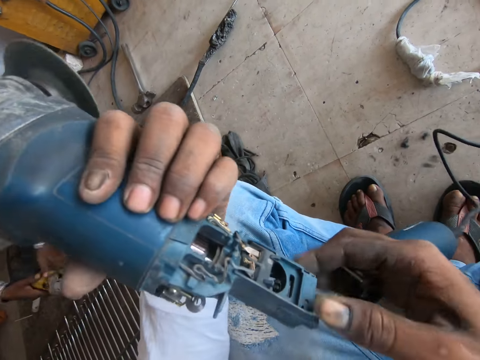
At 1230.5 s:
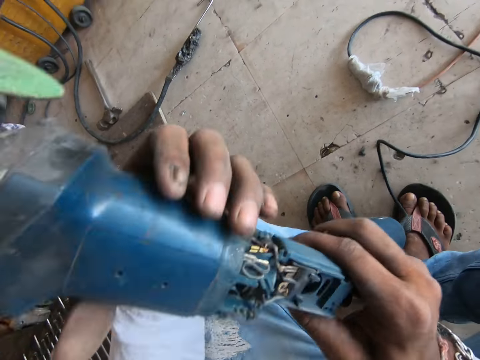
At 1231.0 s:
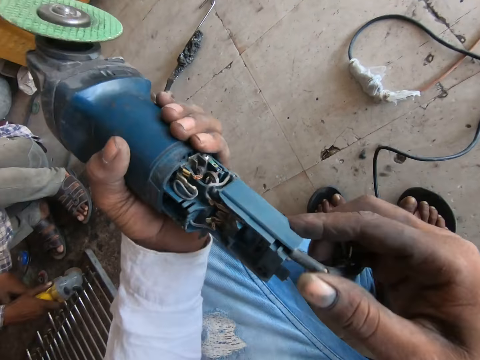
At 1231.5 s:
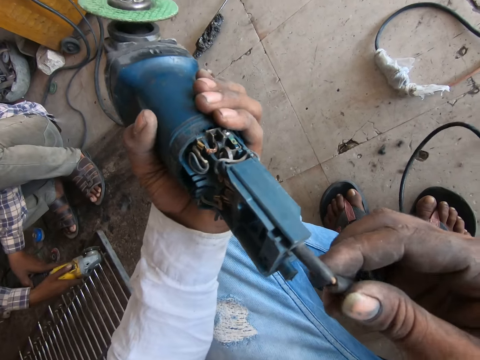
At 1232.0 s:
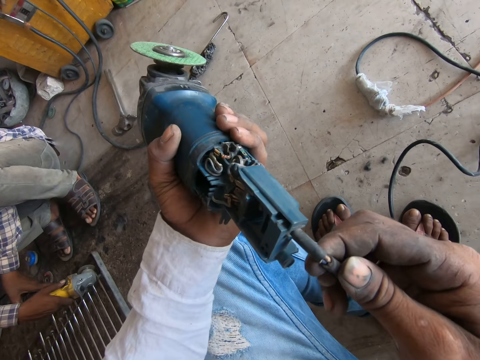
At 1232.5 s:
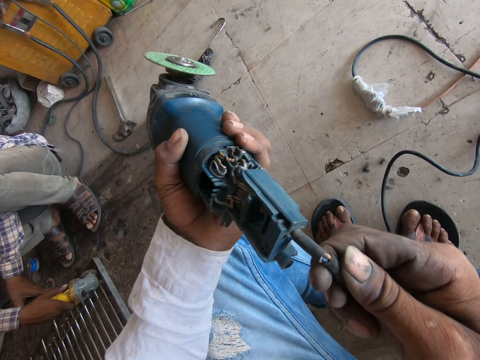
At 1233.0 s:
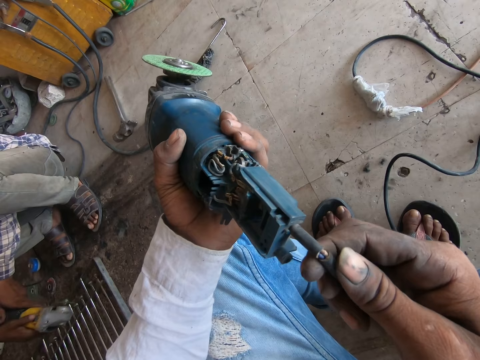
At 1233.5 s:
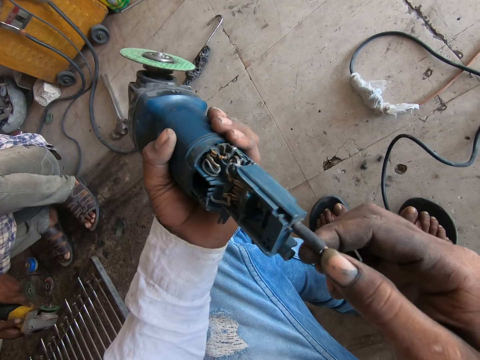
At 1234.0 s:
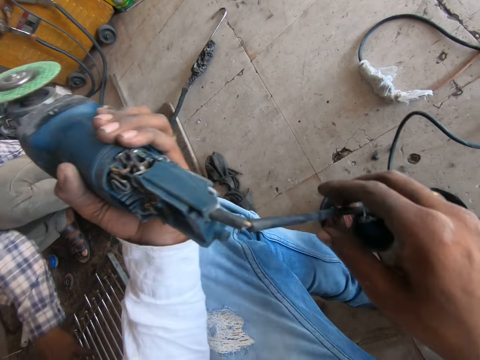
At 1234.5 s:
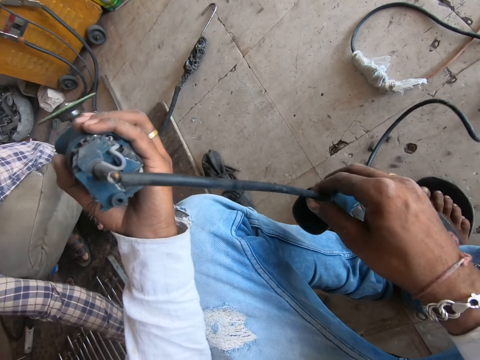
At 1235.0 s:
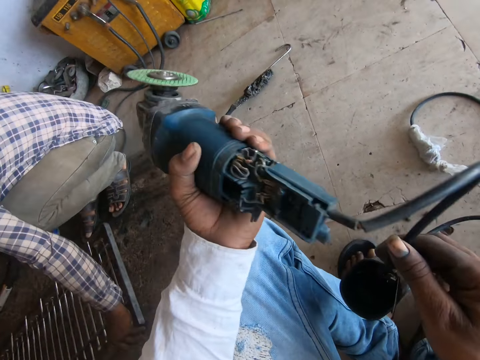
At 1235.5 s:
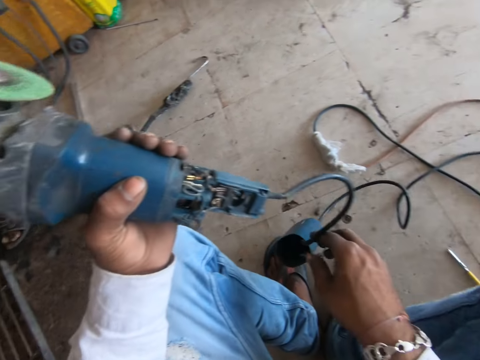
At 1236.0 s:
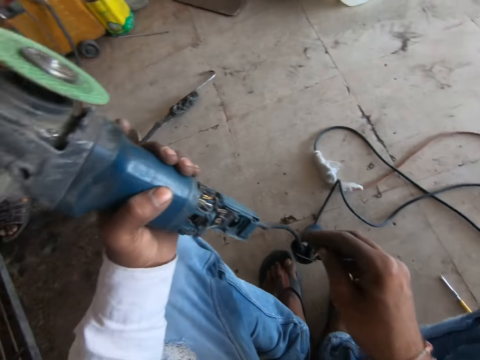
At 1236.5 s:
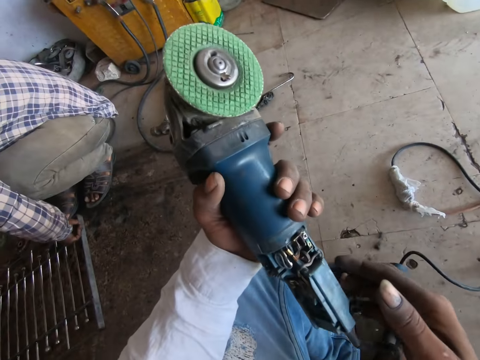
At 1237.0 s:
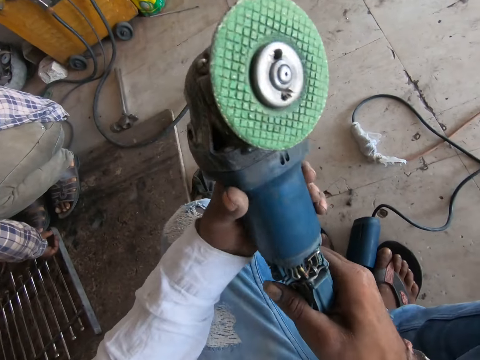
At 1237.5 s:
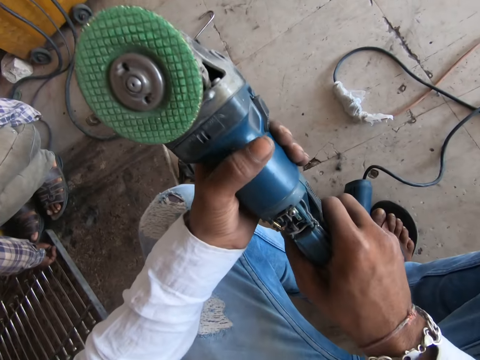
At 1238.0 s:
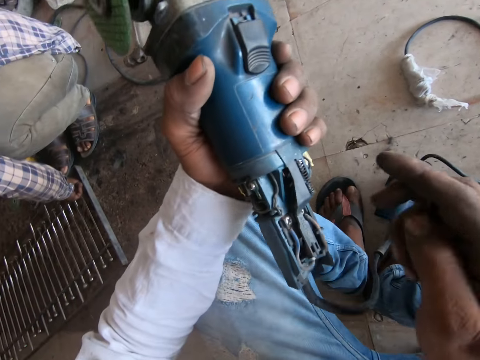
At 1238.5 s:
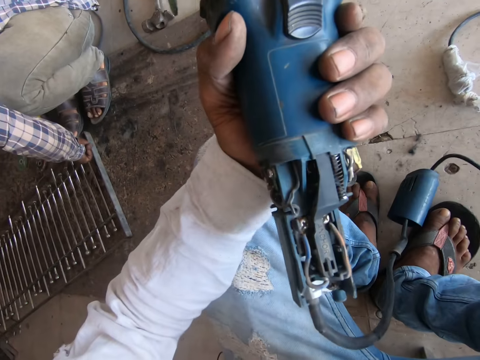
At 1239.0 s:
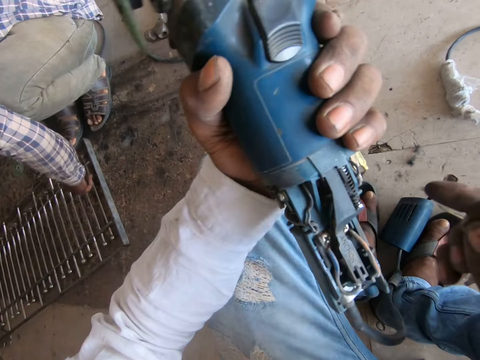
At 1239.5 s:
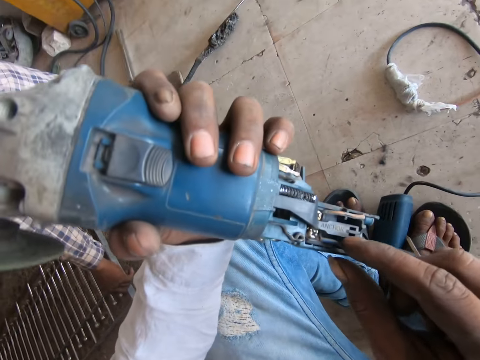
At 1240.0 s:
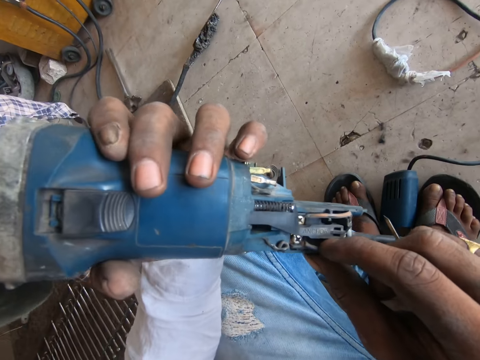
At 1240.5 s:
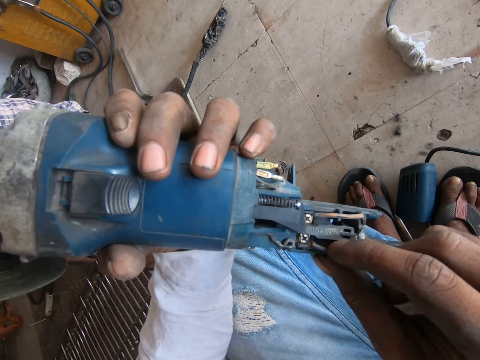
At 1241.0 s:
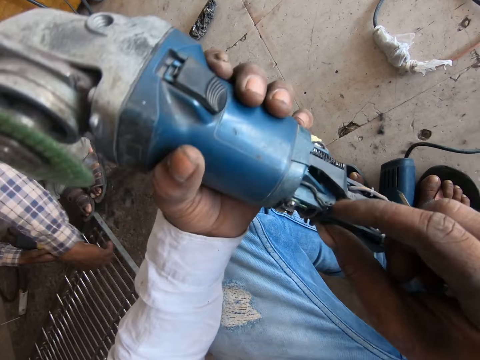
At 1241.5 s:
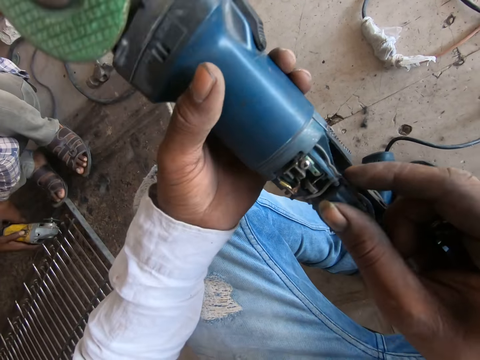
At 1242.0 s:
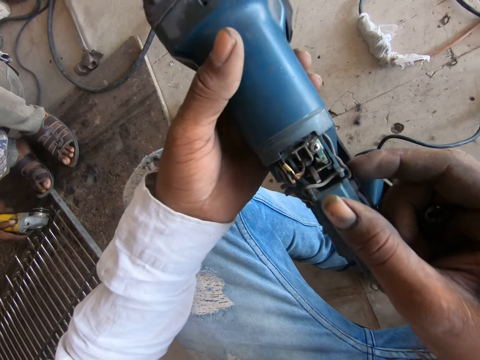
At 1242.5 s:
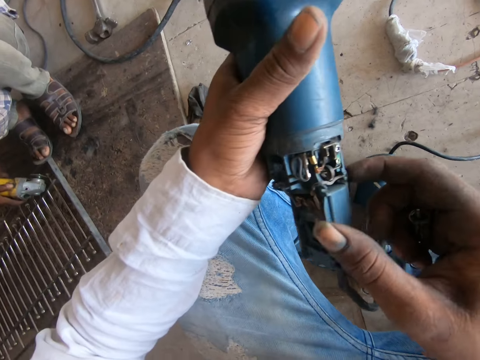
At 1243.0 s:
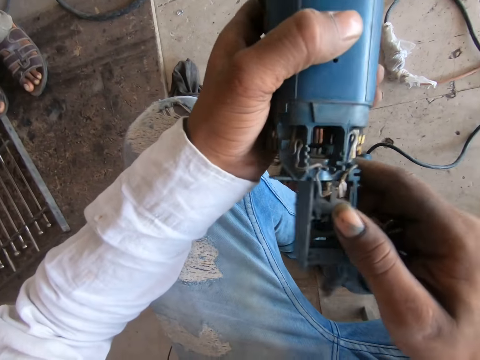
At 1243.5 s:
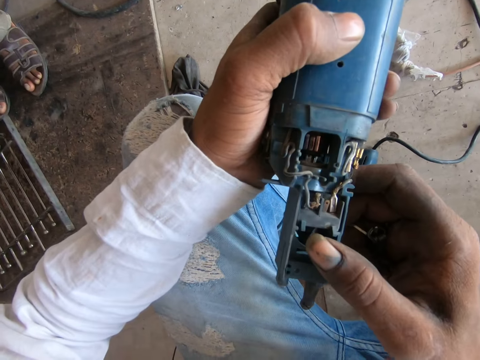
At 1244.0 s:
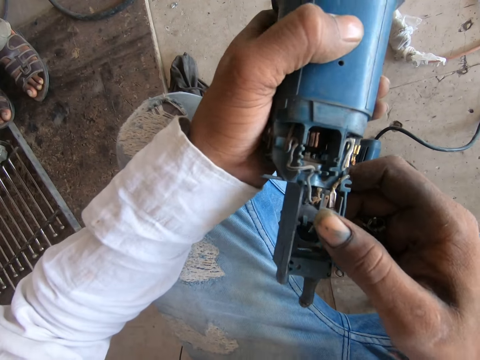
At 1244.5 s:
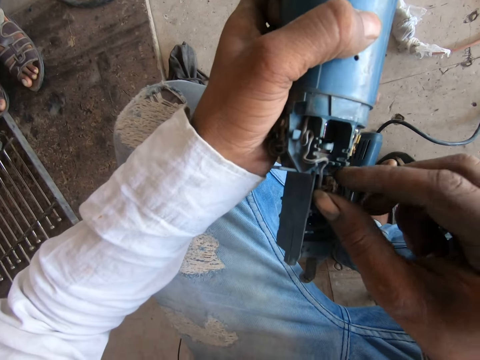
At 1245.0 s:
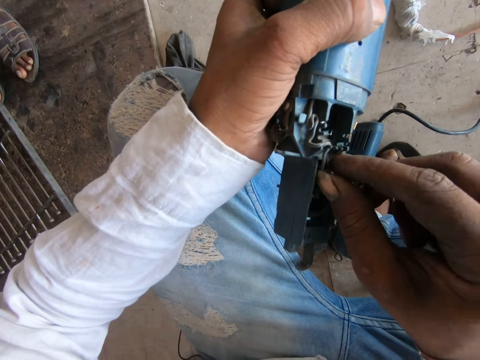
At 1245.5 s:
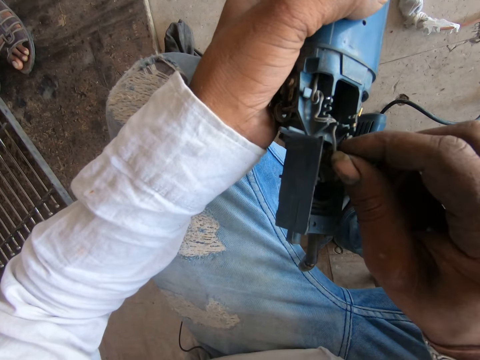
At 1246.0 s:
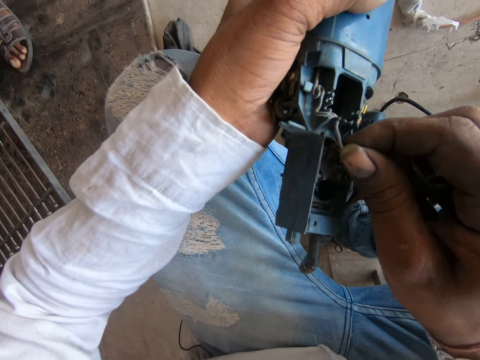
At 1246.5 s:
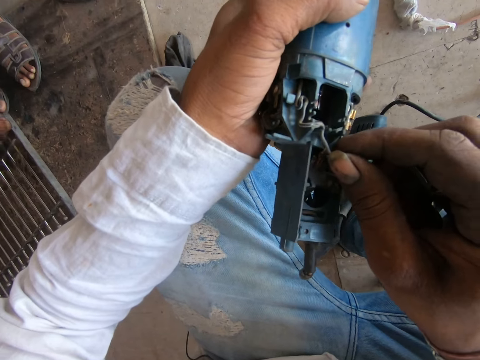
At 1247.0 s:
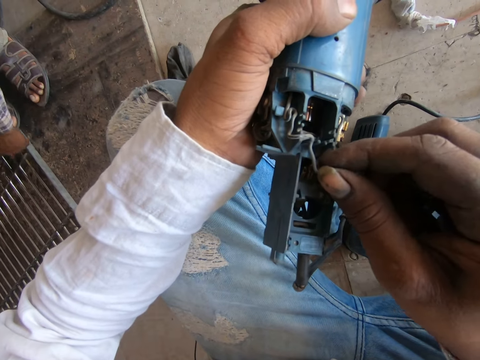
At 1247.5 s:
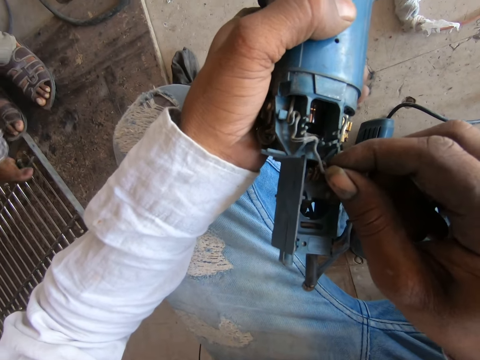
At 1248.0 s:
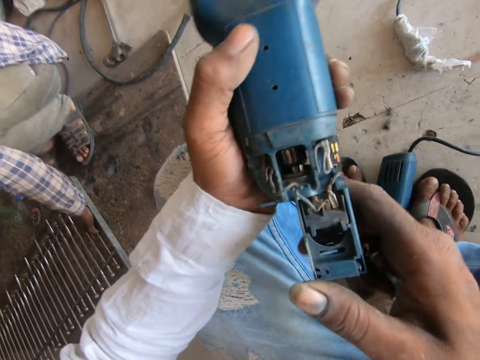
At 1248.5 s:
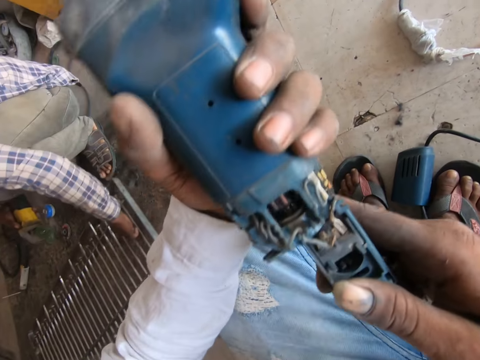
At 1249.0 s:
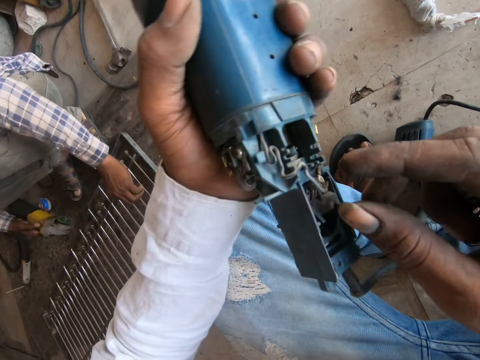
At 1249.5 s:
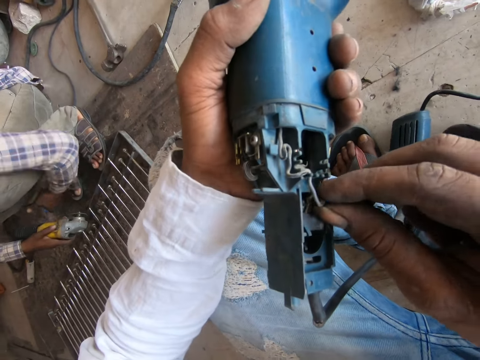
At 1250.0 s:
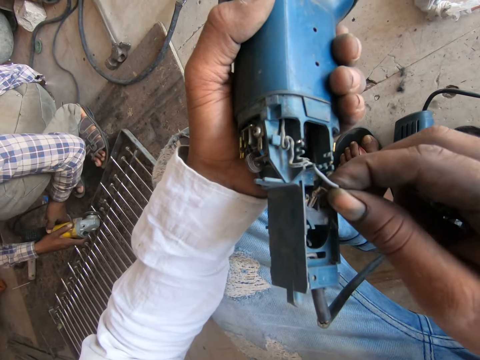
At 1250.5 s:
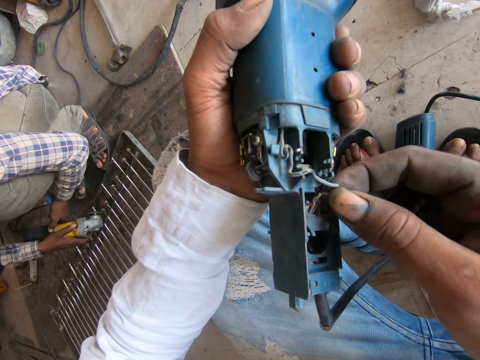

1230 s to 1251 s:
The camera wearer touches the cable. They touch an angle grinder wire.

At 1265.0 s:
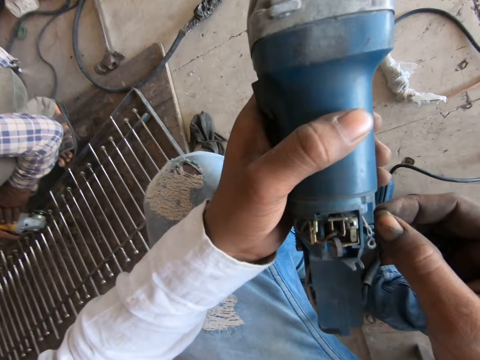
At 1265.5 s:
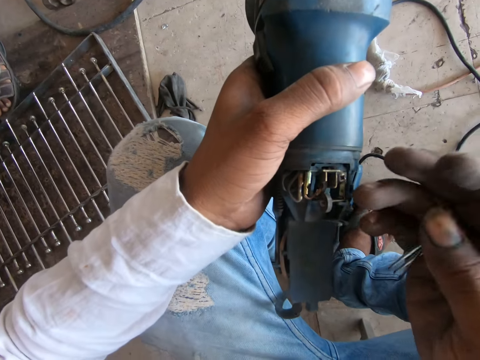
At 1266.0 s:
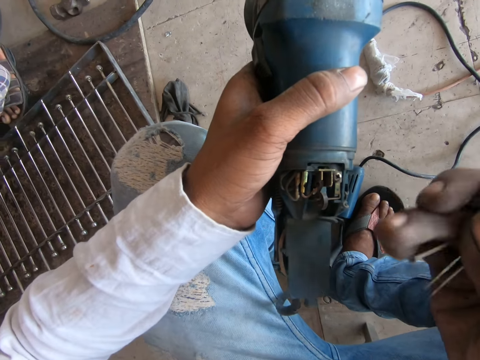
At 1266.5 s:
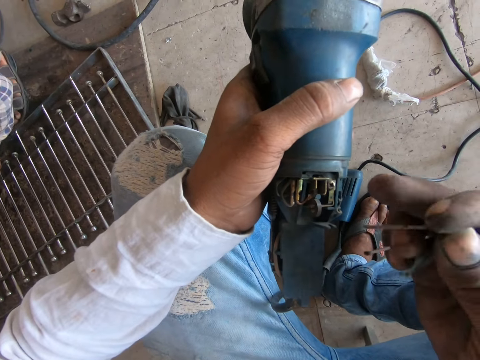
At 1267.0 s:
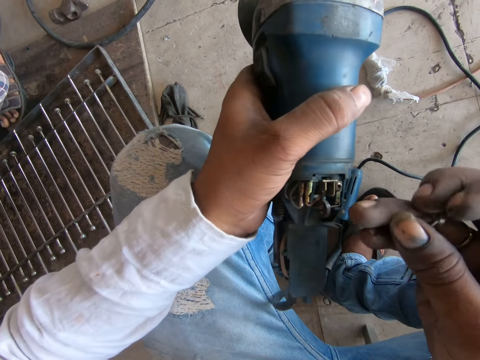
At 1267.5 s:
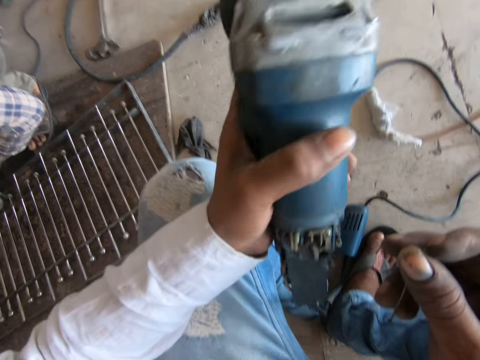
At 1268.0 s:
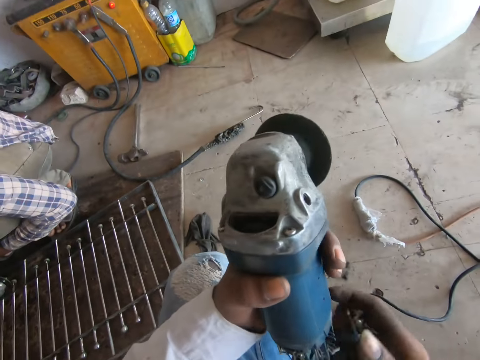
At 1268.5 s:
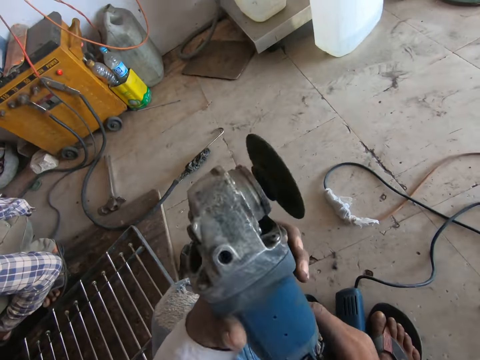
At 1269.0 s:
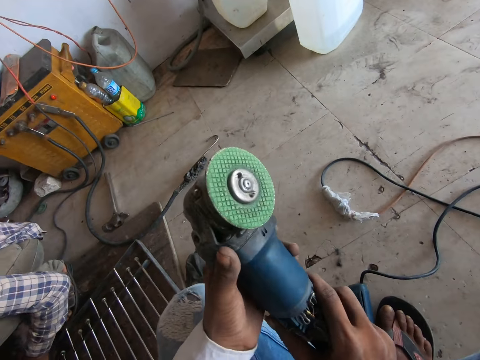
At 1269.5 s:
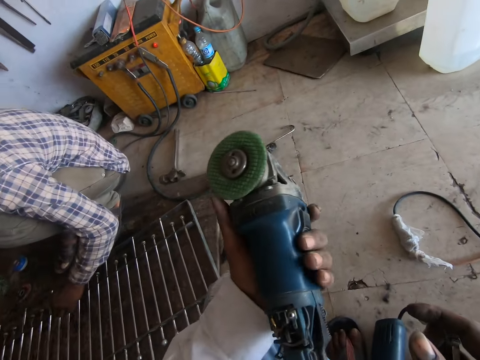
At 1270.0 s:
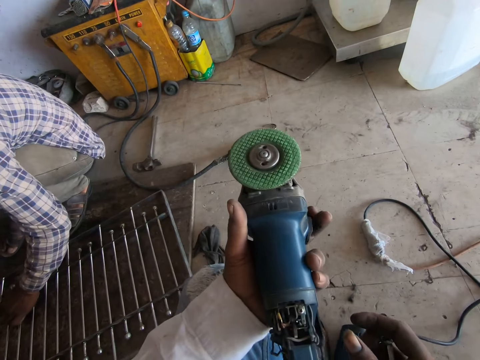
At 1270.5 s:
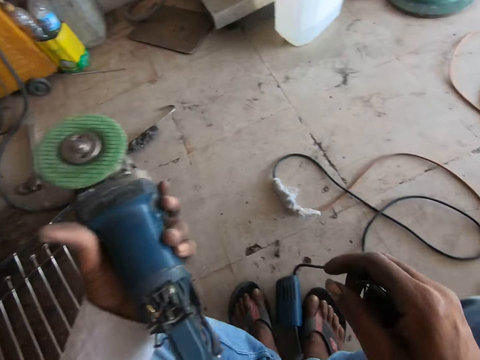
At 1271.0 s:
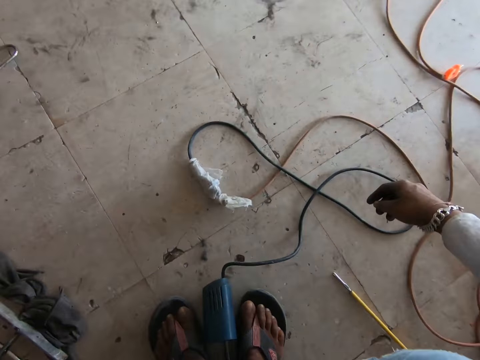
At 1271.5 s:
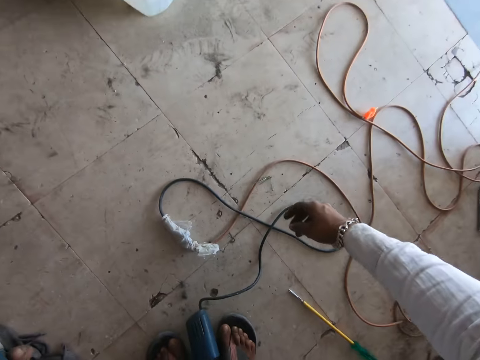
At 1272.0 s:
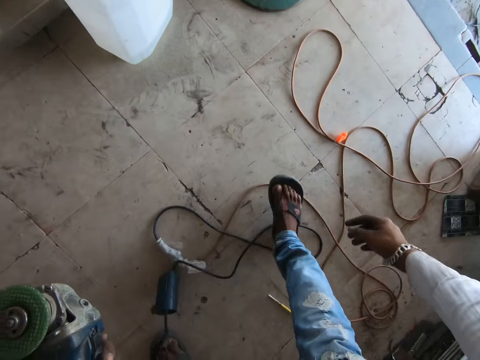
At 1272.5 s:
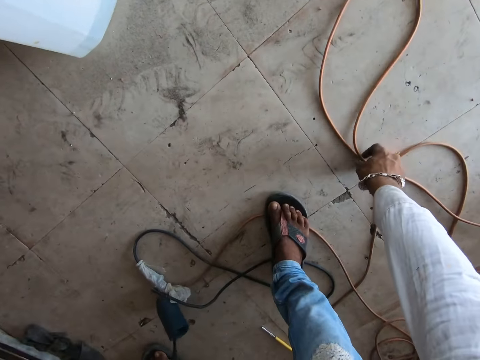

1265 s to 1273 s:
The camera wearer removes dirt from the angle grinder with the grinder tong. They turn the angle grinder. They drop the grinder tong.
